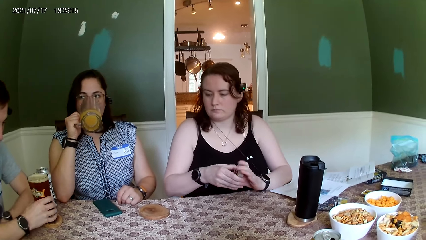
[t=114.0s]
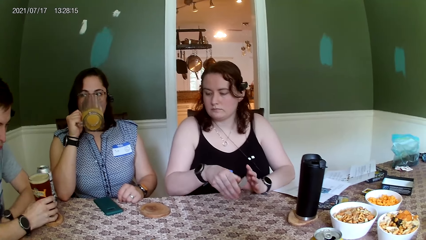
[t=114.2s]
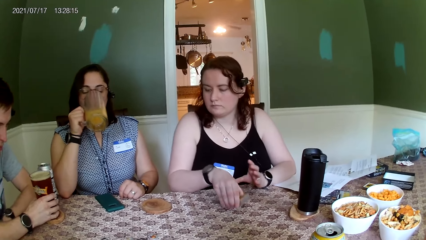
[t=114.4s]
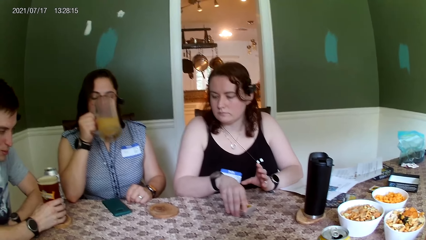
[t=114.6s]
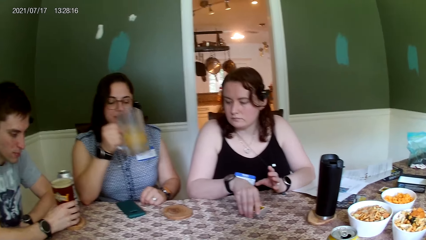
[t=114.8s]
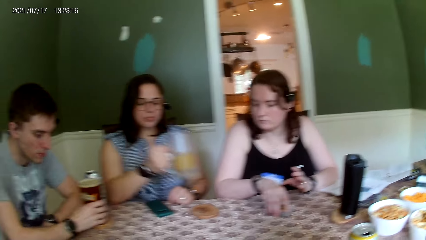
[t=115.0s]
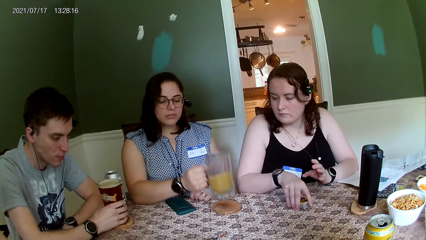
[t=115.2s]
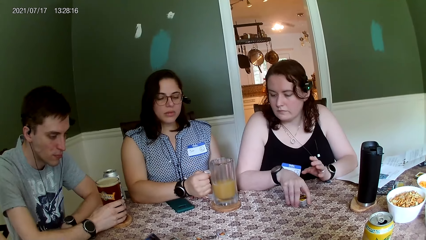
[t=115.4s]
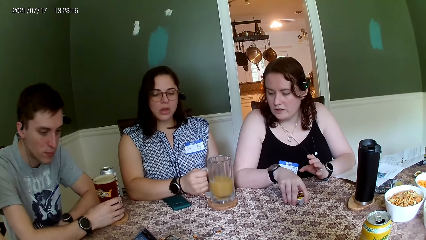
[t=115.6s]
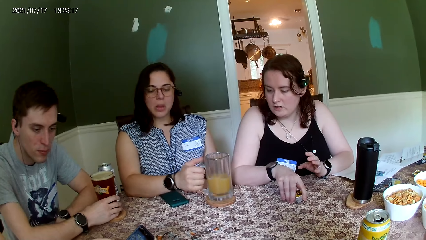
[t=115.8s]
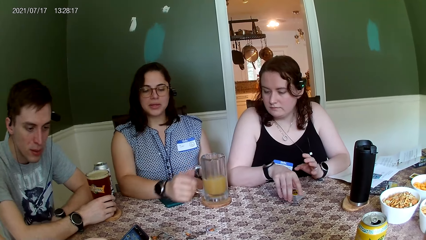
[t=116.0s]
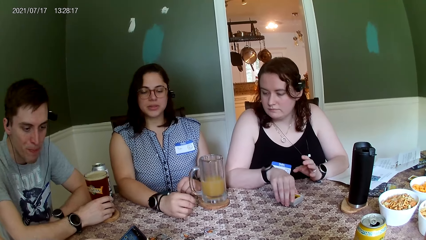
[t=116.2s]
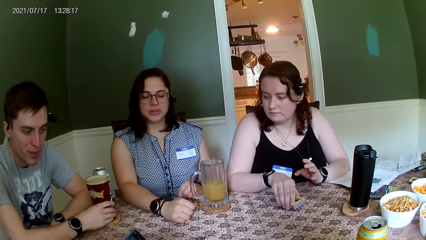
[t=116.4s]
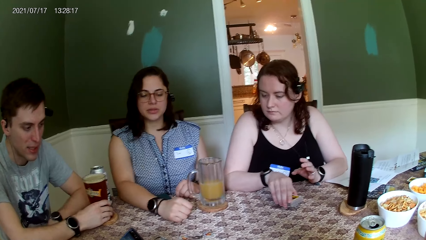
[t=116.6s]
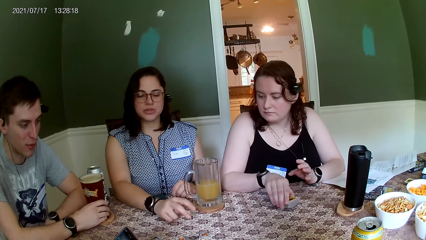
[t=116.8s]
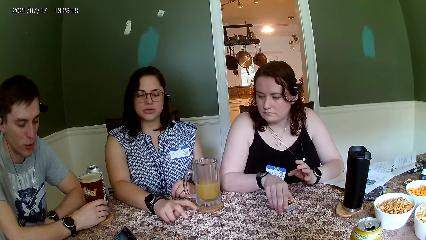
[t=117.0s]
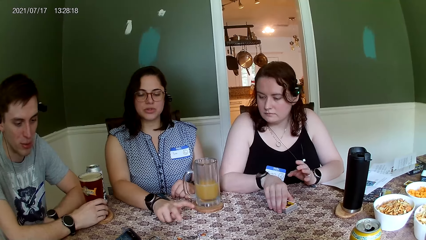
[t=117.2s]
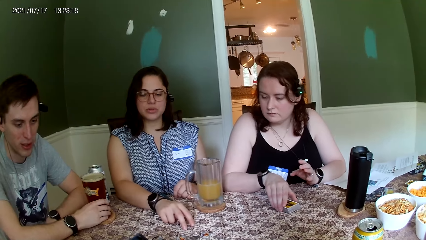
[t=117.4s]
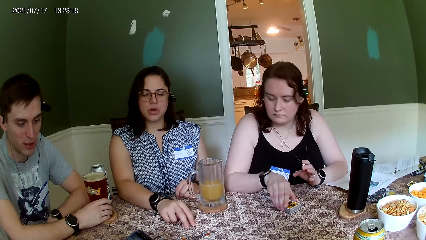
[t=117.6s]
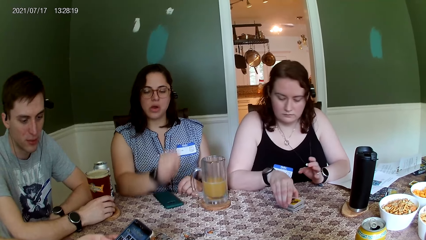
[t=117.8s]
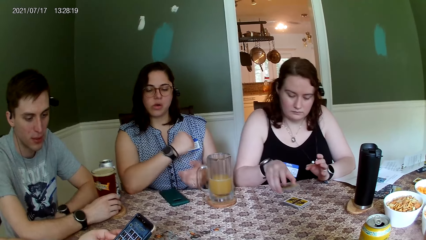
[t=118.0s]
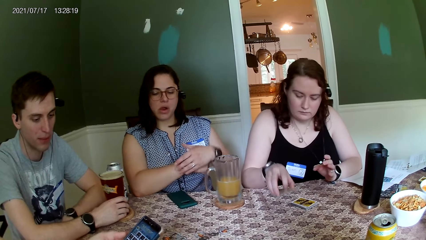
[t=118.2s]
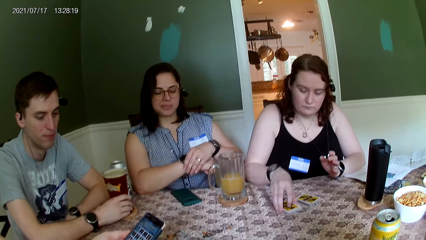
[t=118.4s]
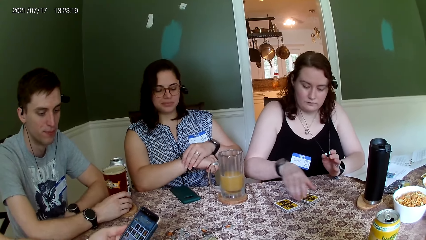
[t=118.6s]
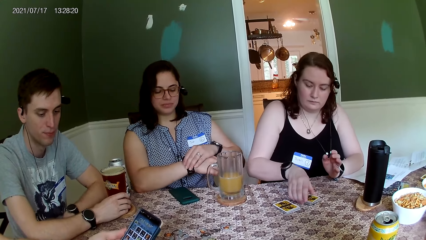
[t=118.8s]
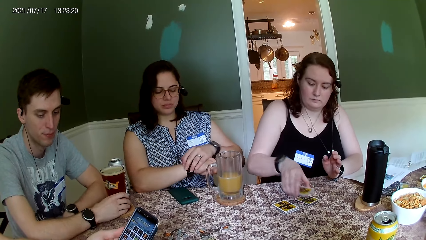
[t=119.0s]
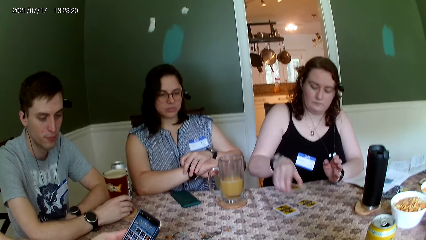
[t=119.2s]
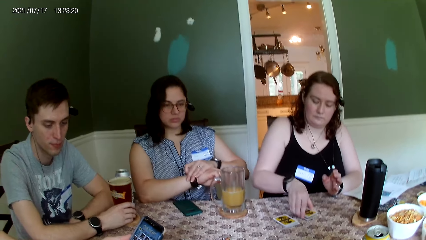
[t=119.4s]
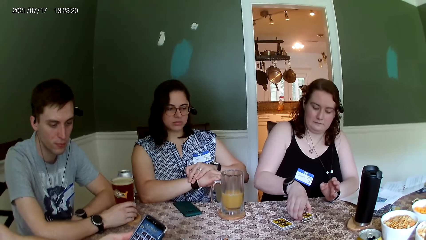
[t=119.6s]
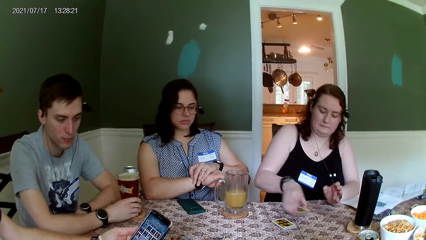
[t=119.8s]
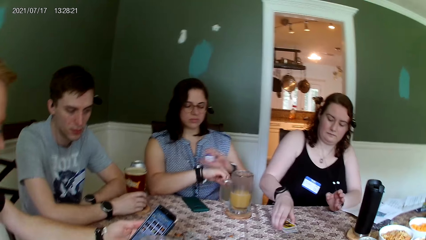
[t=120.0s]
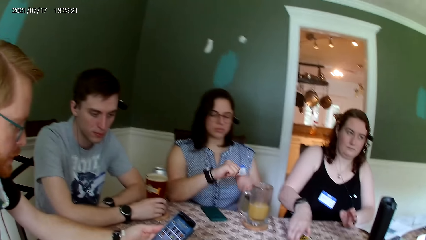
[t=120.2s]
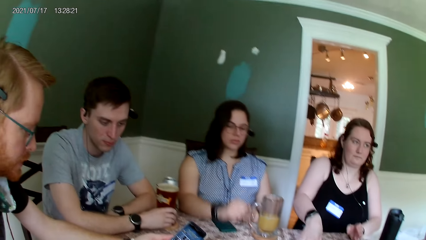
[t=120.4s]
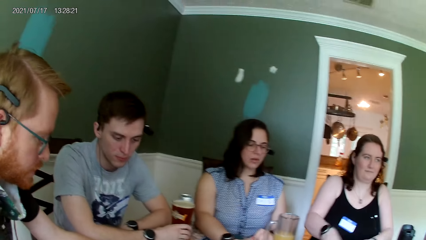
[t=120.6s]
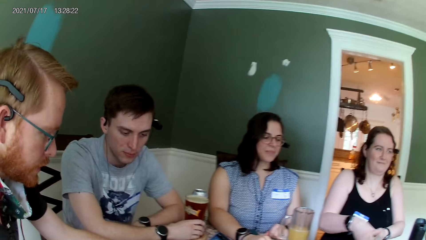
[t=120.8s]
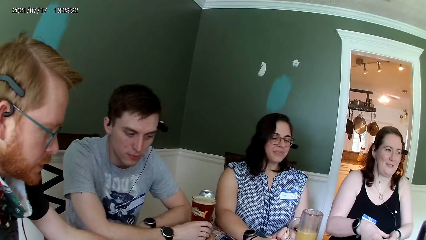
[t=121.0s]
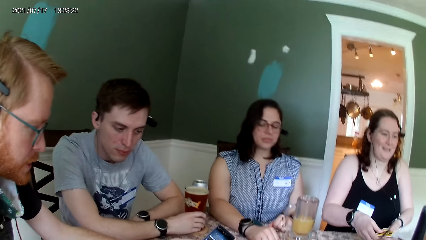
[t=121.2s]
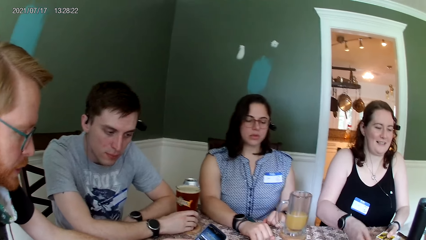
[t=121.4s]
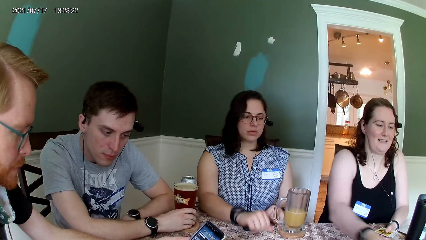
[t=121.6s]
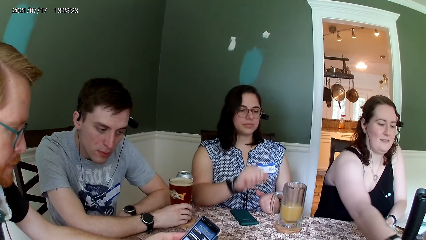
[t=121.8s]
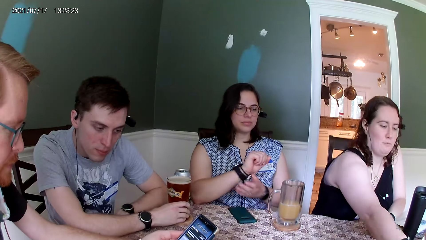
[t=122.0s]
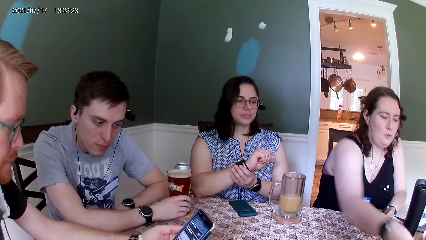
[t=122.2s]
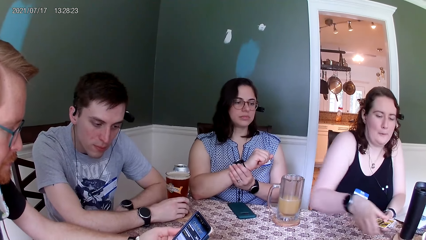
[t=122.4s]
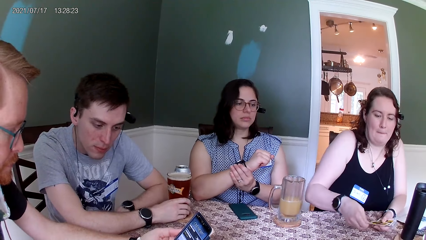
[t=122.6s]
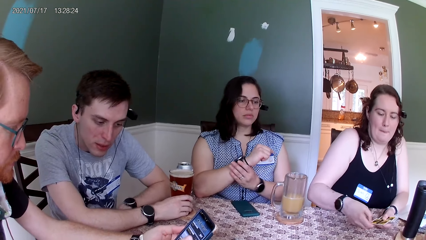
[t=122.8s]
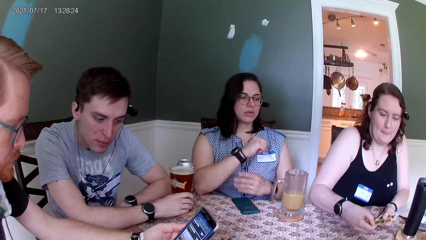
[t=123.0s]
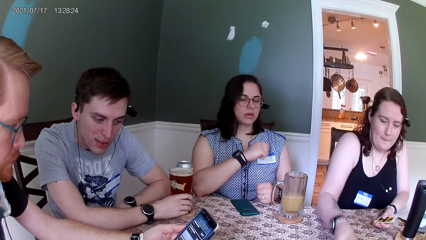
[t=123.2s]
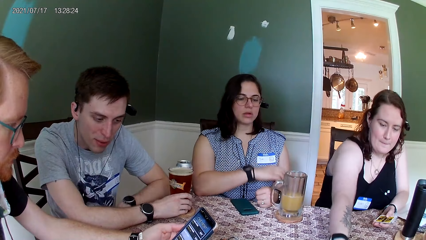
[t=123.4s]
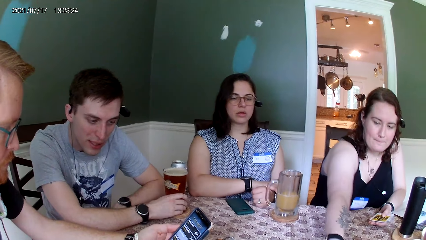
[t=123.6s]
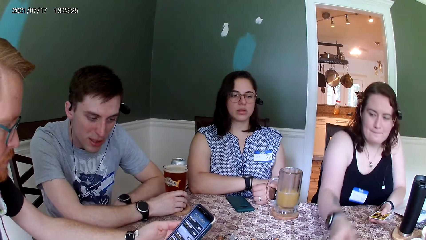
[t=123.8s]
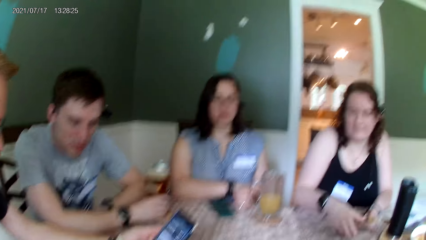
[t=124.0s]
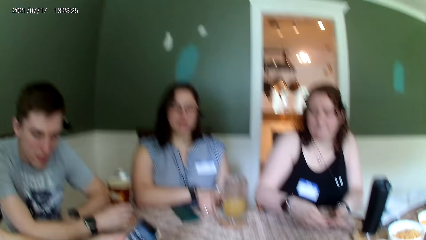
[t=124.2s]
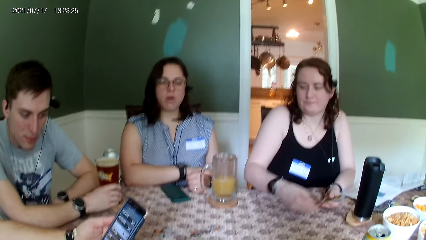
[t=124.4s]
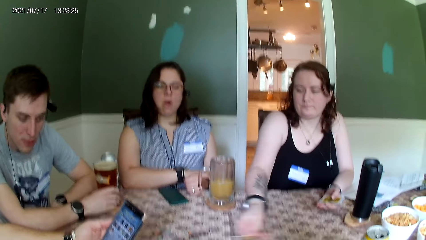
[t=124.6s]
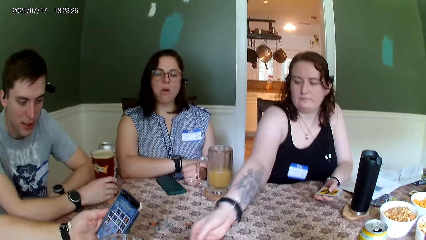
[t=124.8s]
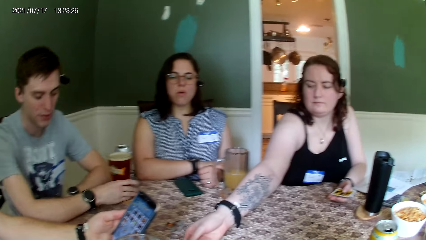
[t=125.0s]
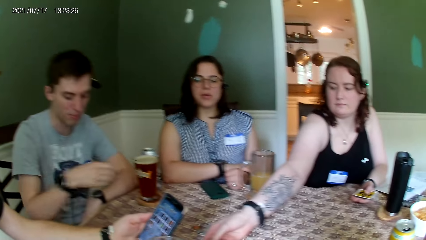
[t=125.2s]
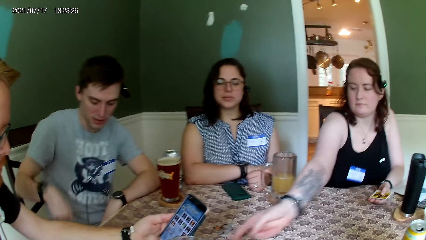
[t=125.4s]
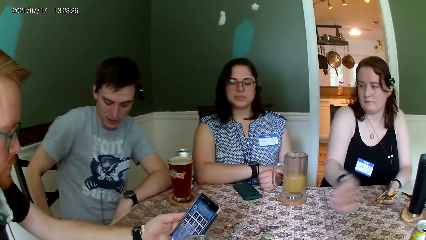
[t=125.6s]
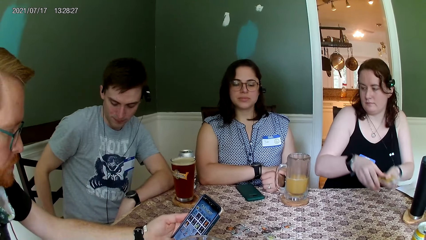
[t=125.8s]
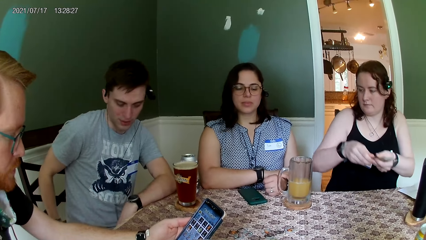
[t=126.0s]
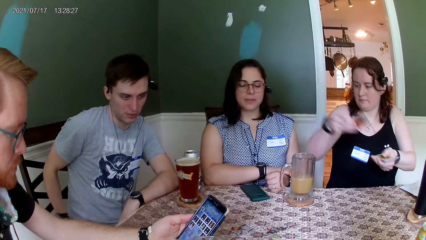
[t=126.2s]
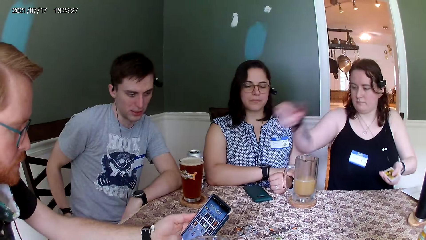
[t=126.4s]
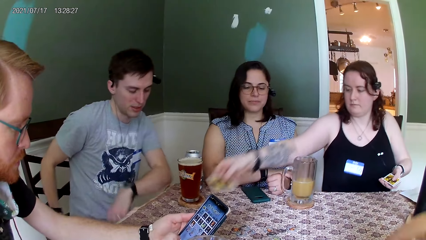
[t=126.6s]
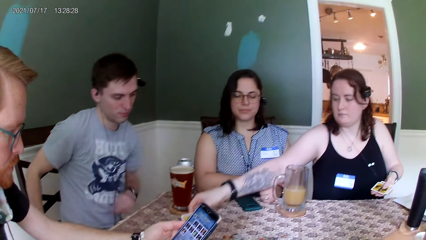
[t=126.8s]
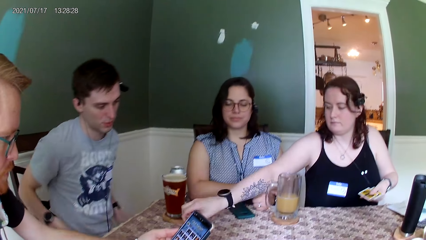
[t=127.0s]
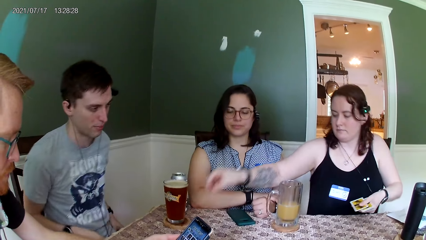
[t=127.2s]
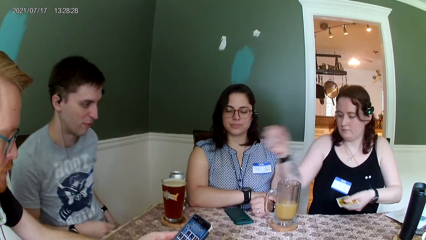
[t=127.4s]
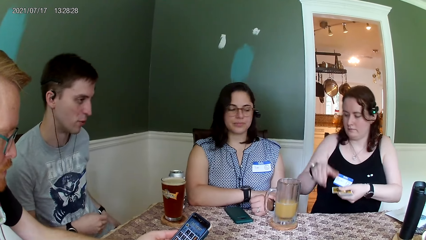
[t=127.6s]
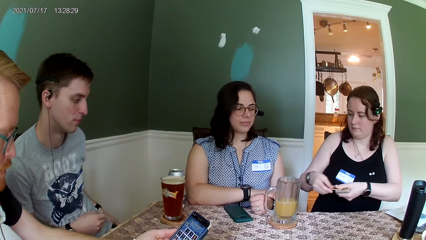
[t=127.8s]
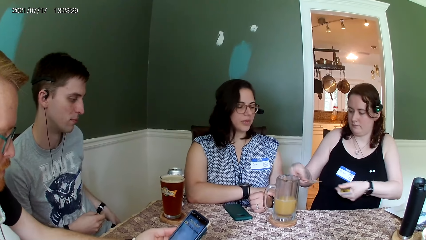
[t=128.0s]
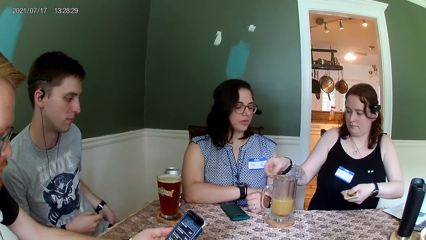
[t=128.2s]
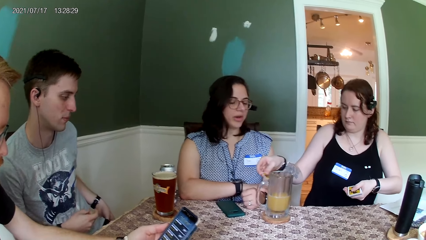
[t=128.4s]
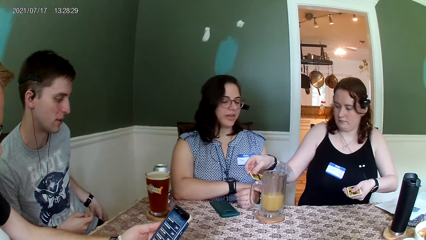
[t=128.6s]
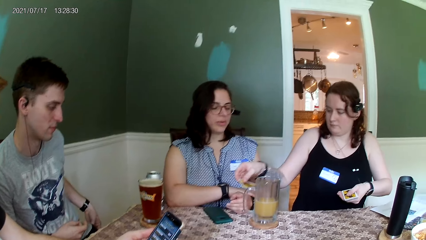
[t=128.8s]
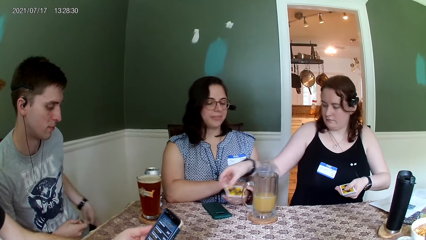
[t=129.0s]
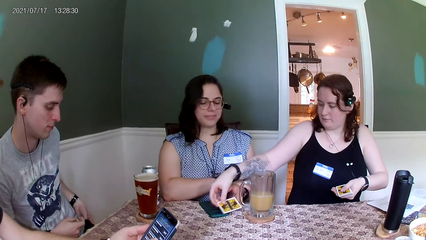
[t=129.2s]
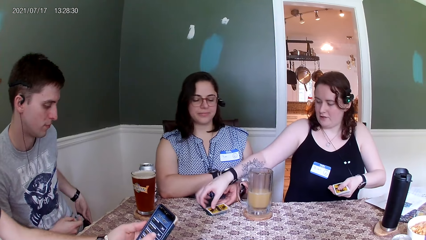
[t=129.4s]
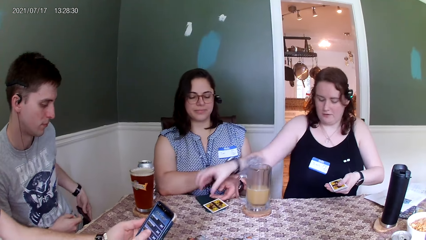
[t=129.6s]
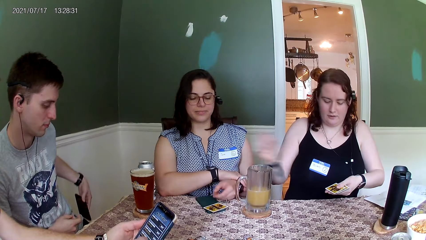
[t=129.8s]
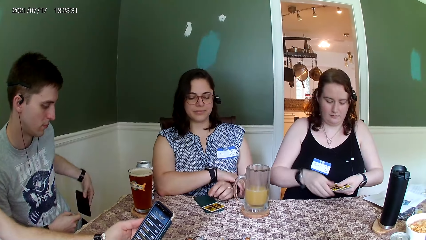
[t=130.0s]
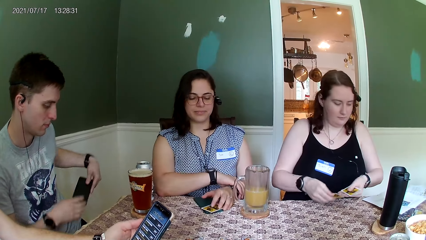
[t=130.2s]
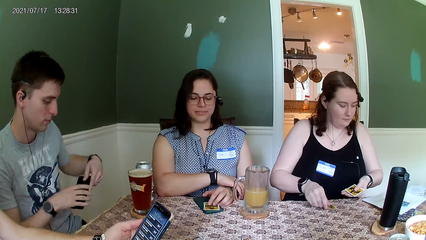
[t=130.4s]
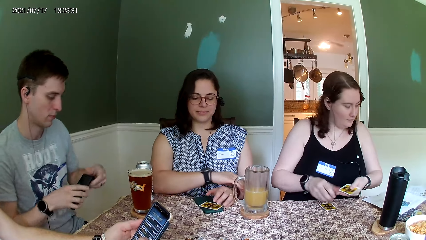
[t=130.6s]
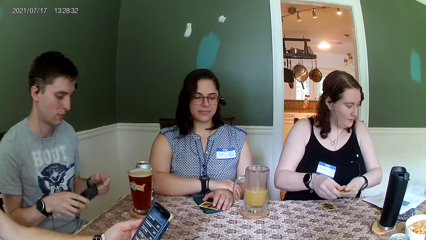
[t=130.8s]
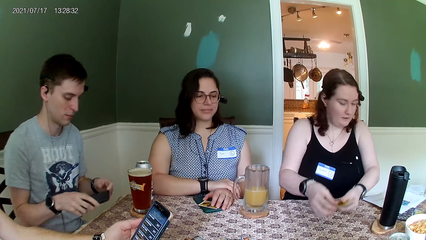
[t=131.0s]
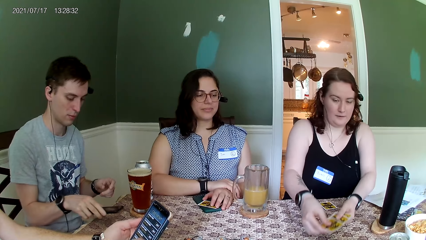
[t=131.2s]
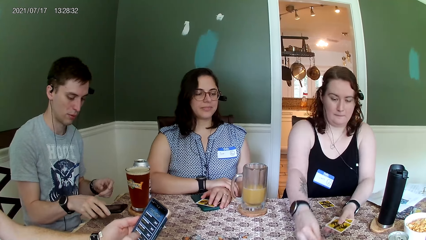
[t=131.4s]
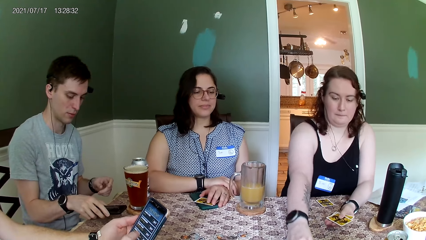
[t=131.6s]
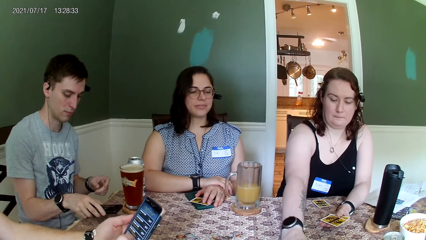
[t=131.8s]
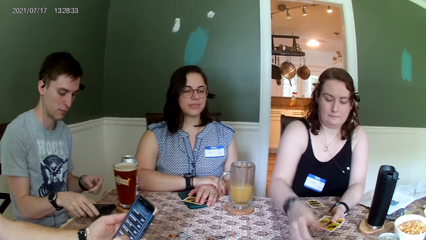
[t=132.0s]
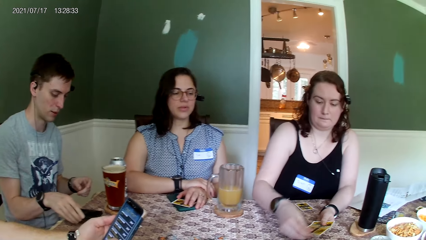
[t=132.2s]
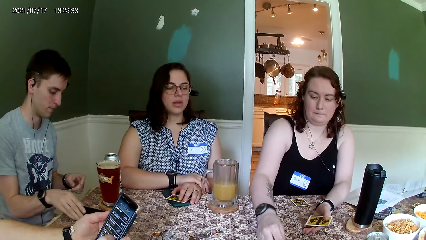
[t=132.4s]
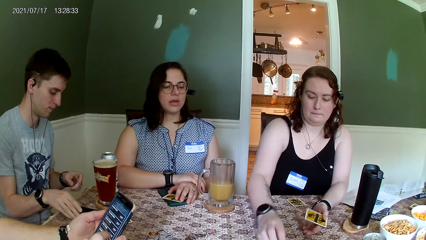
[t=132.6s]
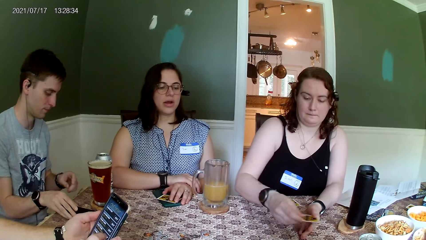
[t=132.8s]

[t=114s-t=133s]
A man drops the cup of drink on the table with his right hand. A woman drops the cards on the table with her right hand. Another woman drops a cup of drink on the table with her right hand. The first woman lifts up some cards with her right hand and drops the cards on the table with her right hand. Another man operates his phone. The first woman packs the cards from the table with her right hand and distributes the cards on the table with her right hand. The first man removes his phone from his pocket with his left hand. The other woman turns the card with her left hand. The first man drops his phone on the table with his right hand.
